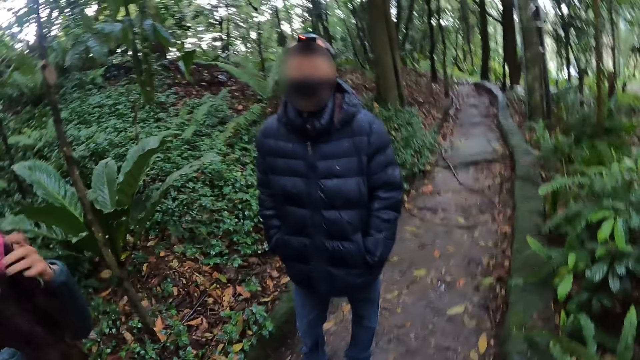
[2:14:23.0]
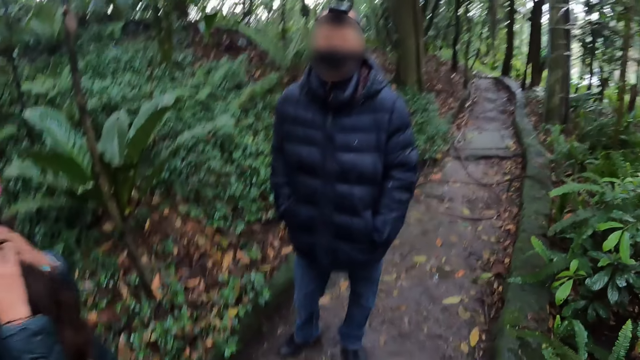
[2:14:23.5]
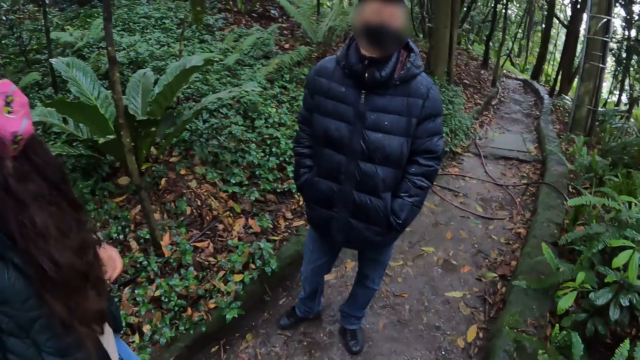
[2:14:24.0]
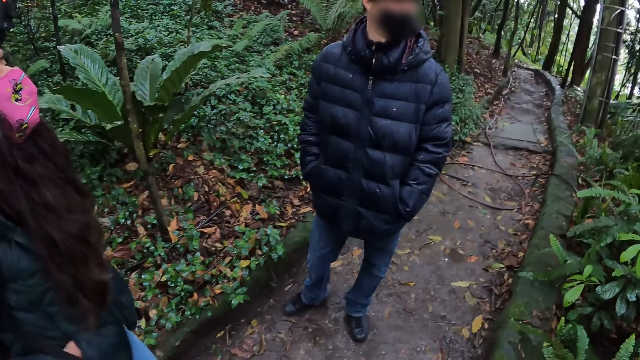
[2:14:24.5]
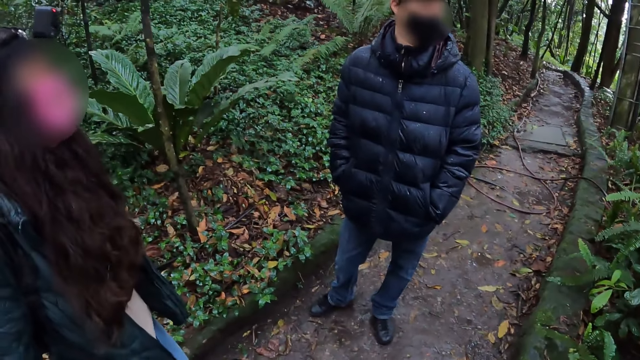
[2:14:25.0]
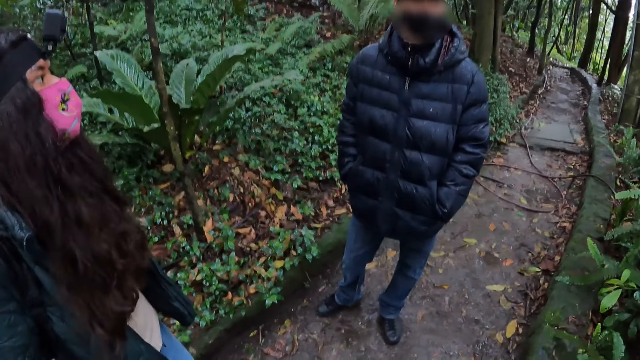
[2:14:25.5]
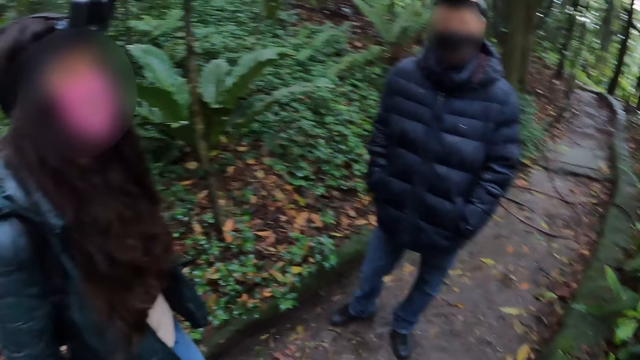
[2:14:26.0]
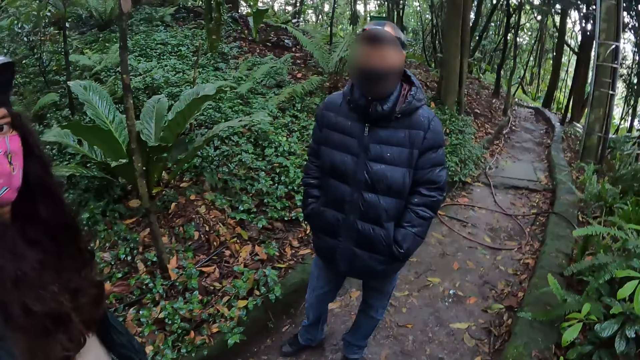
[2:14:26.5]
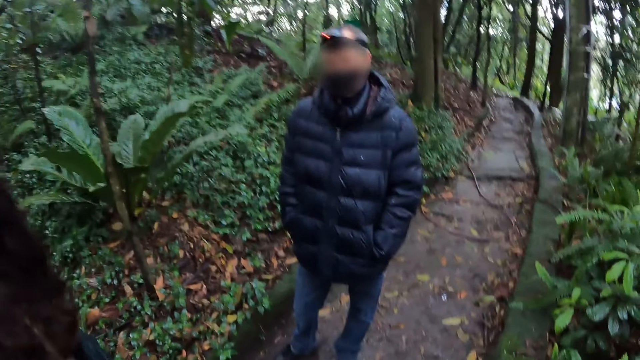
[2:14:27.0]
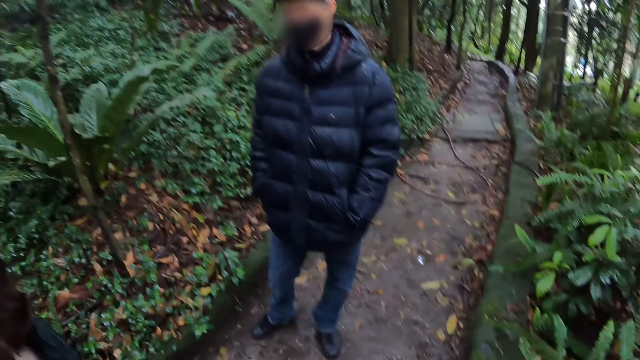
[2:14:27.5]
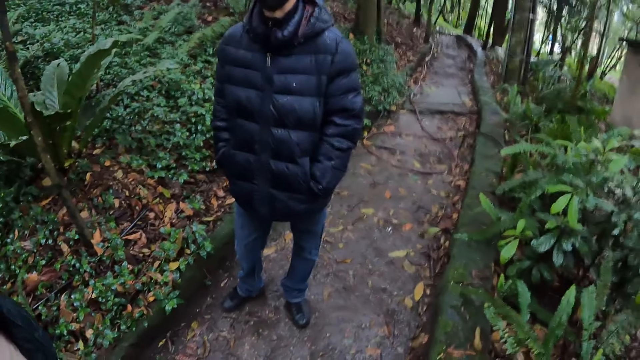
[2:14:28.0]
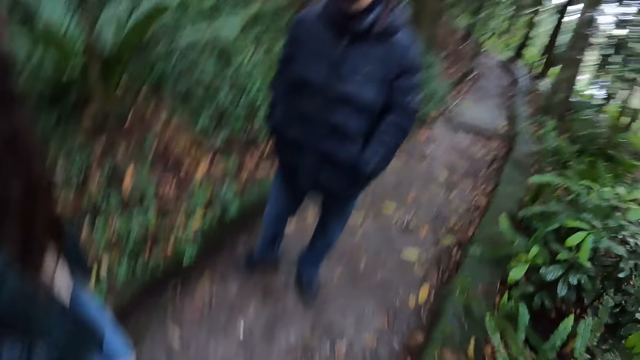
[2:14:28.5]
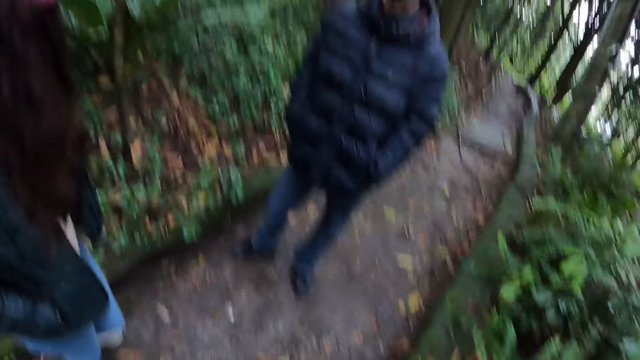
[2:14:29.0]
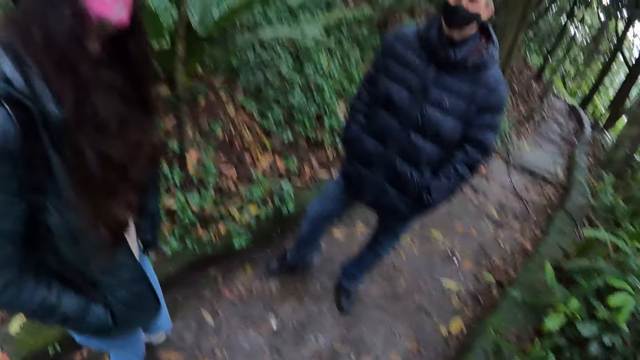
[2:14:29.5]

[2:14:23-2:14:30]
The woman arranges her hair with her hands. The camera wearer interacts with the woman and the man.

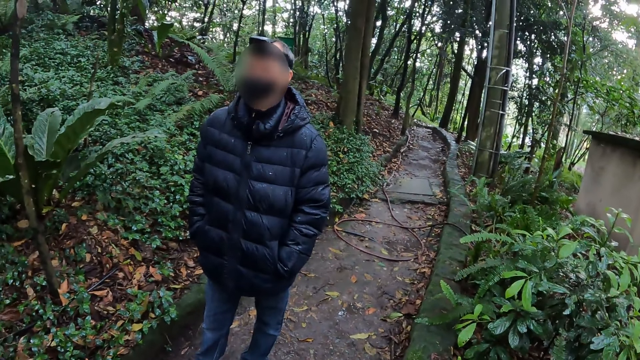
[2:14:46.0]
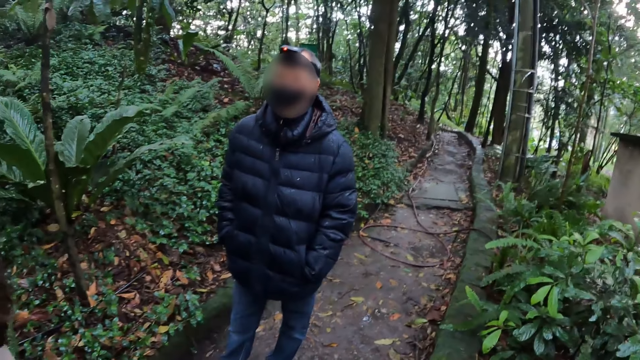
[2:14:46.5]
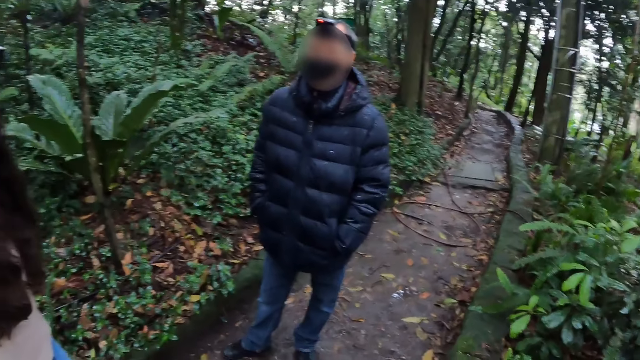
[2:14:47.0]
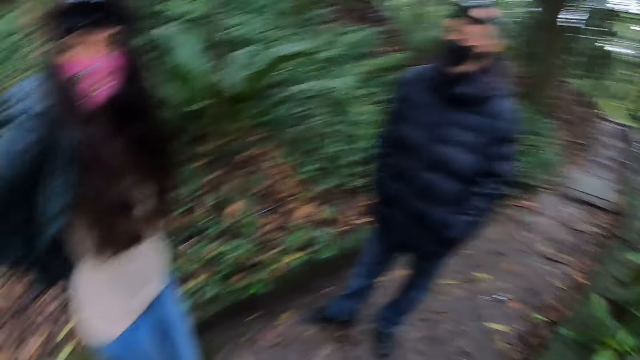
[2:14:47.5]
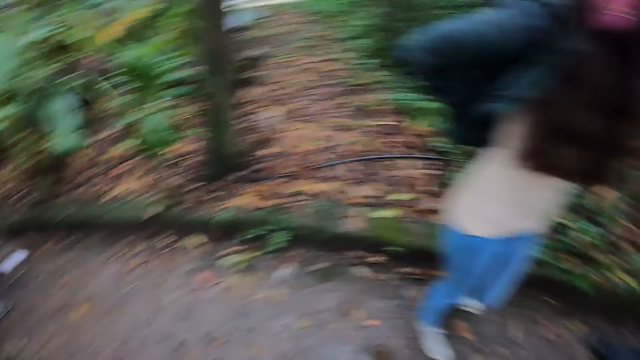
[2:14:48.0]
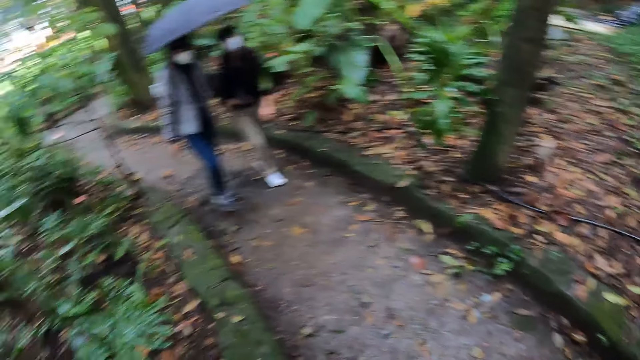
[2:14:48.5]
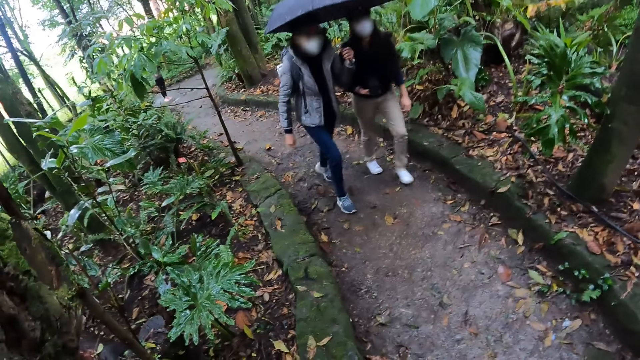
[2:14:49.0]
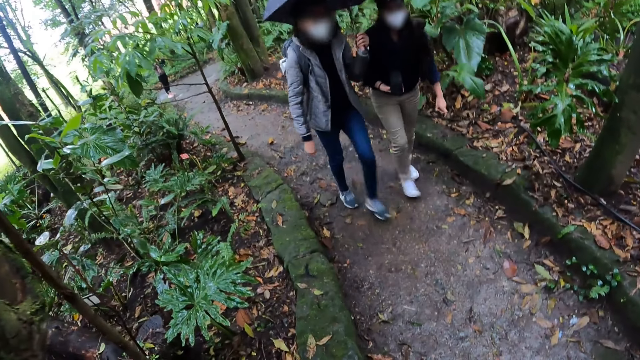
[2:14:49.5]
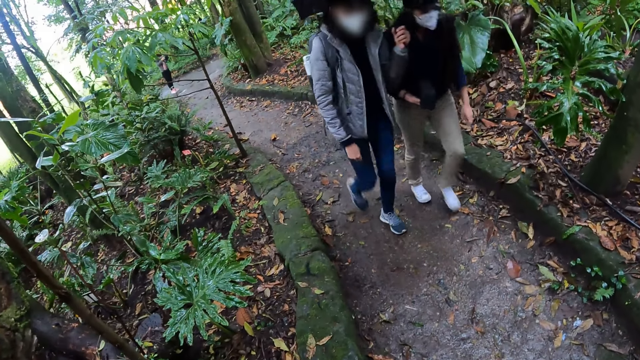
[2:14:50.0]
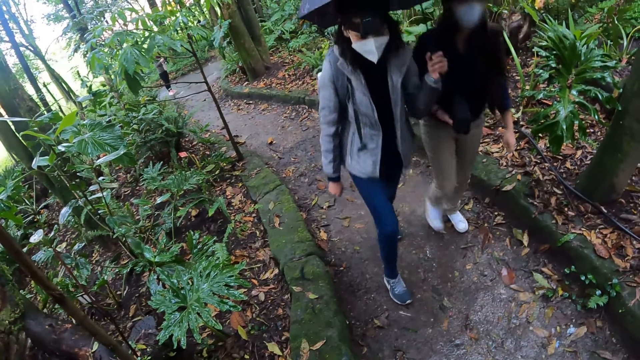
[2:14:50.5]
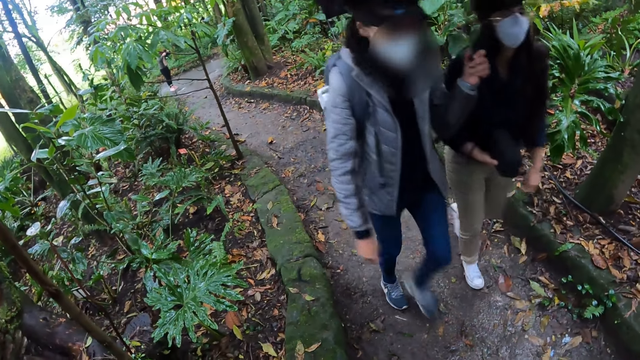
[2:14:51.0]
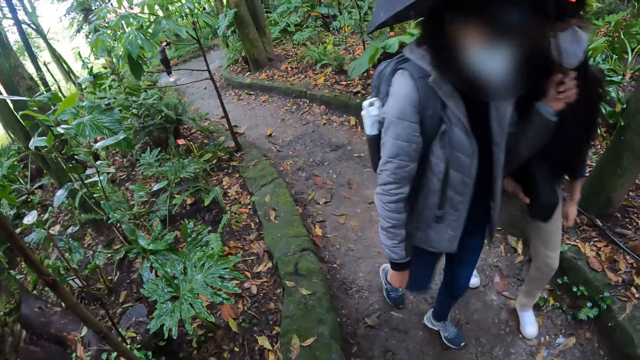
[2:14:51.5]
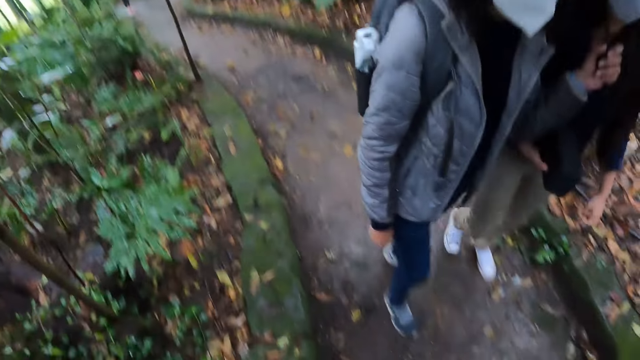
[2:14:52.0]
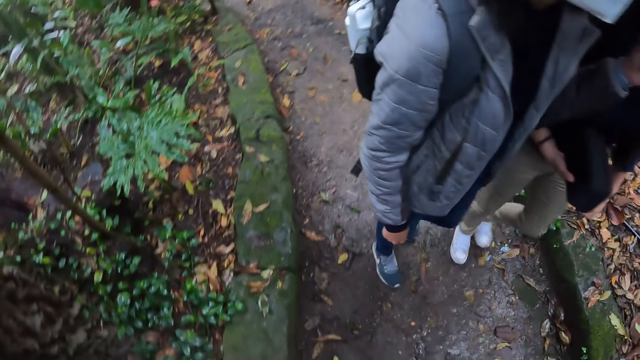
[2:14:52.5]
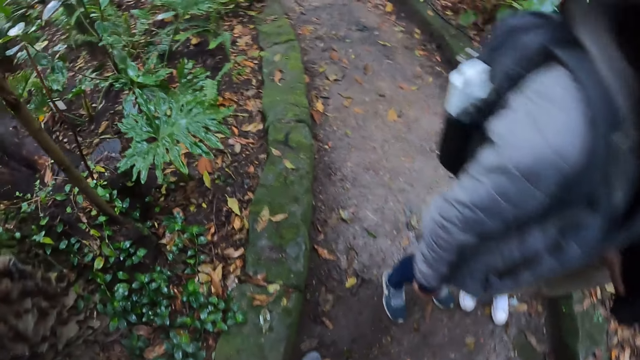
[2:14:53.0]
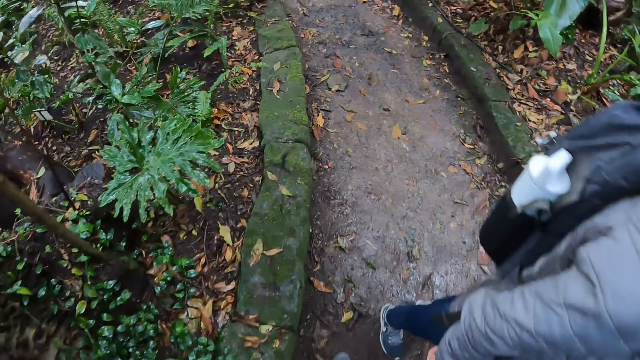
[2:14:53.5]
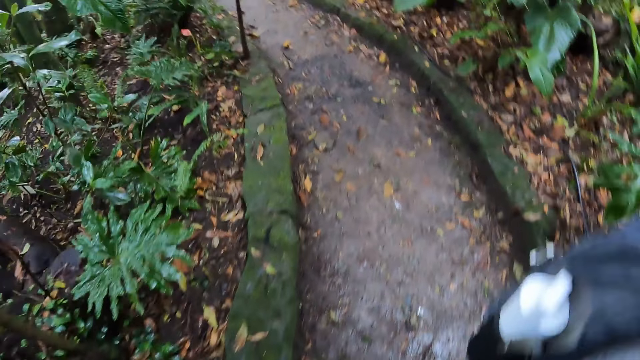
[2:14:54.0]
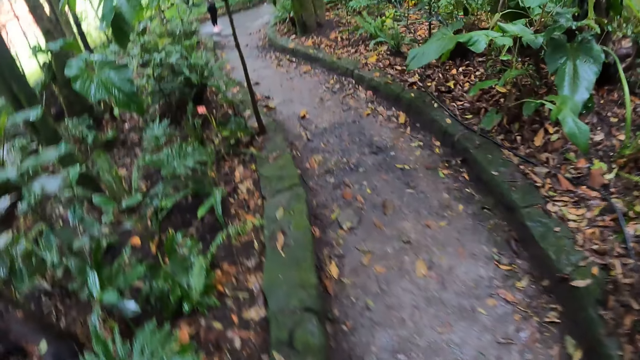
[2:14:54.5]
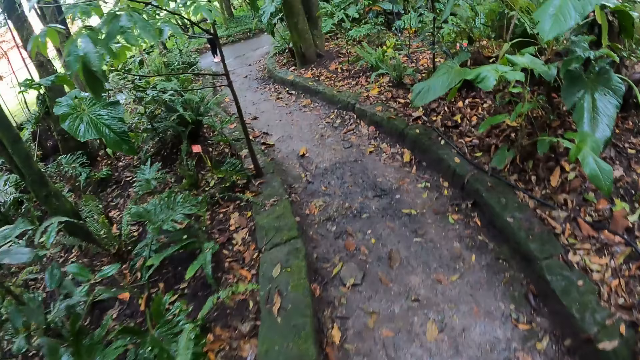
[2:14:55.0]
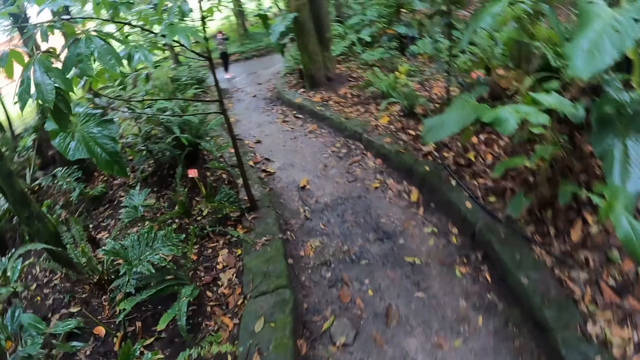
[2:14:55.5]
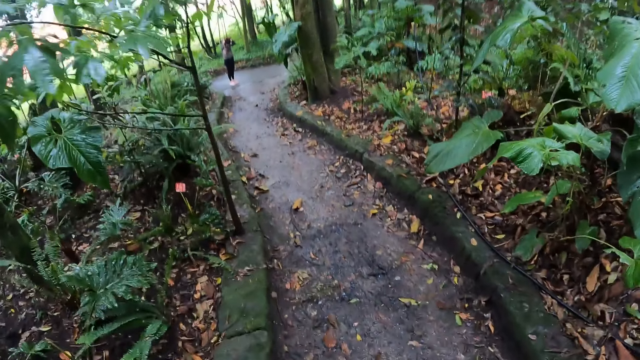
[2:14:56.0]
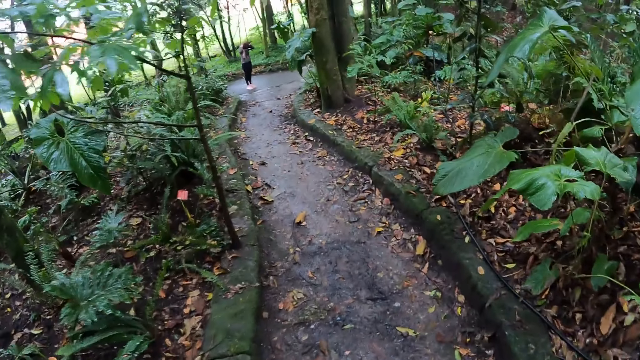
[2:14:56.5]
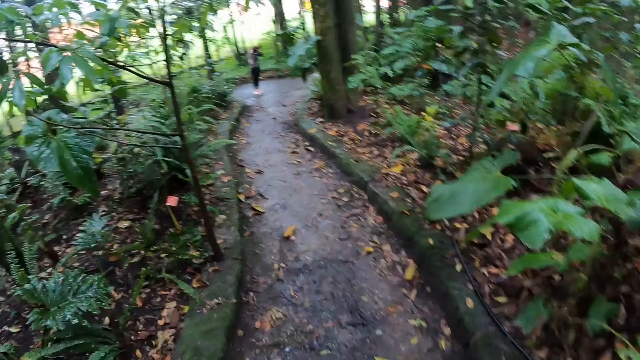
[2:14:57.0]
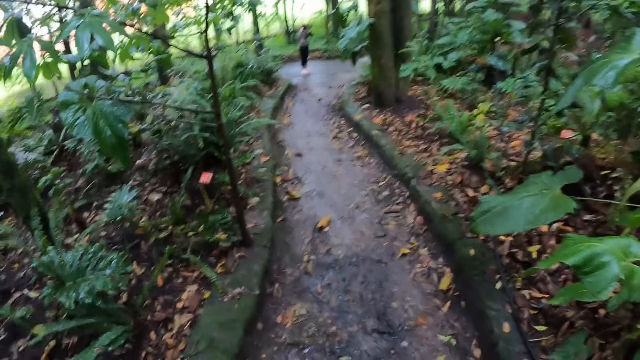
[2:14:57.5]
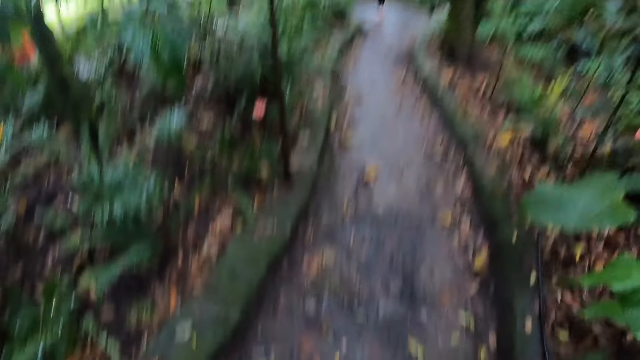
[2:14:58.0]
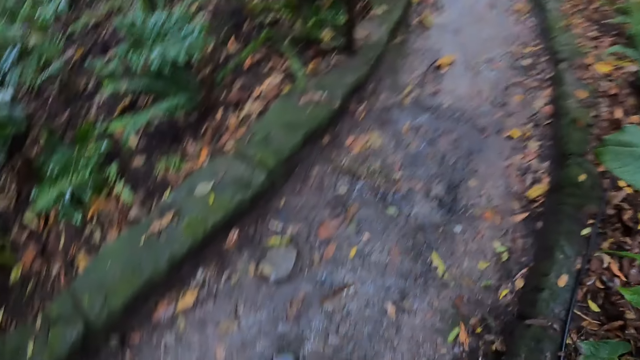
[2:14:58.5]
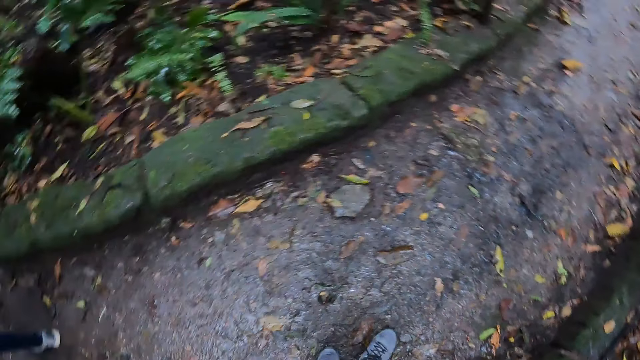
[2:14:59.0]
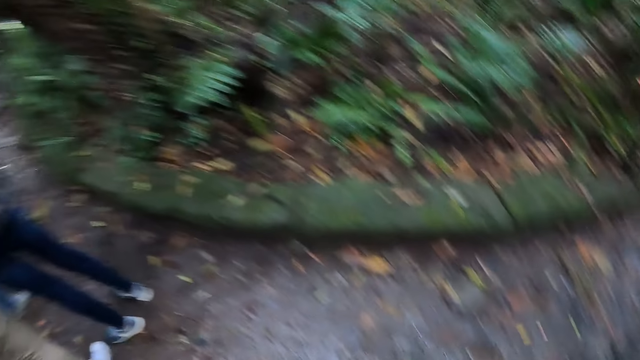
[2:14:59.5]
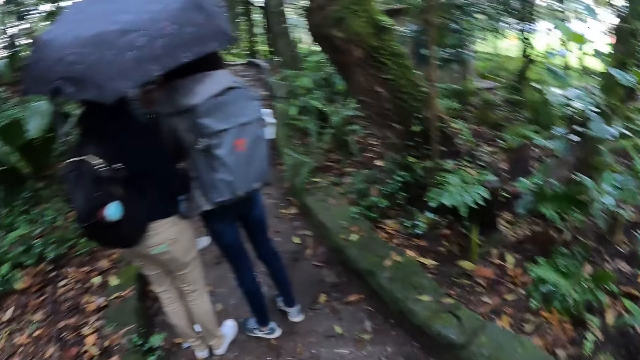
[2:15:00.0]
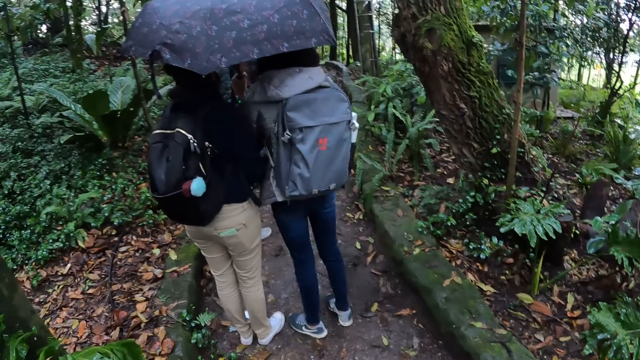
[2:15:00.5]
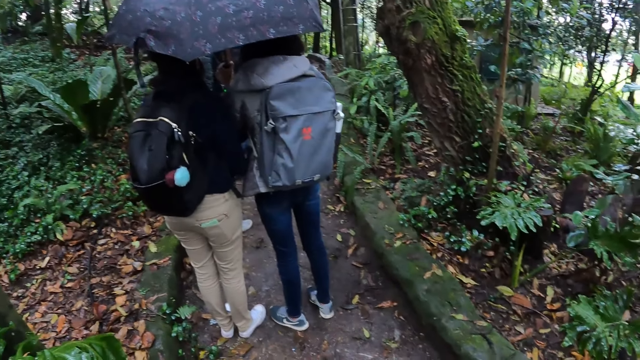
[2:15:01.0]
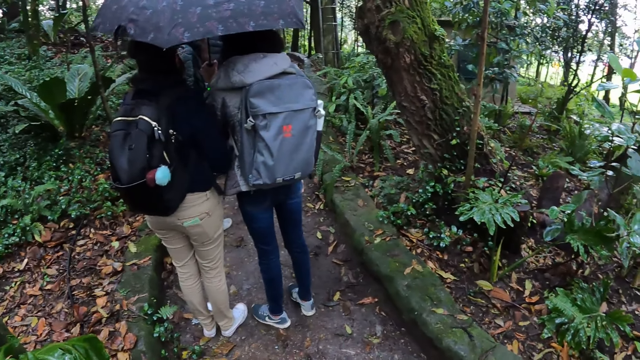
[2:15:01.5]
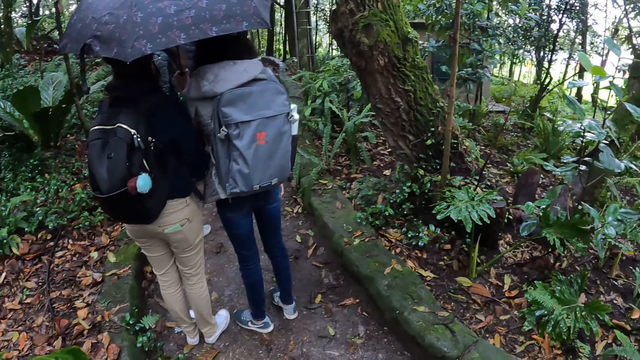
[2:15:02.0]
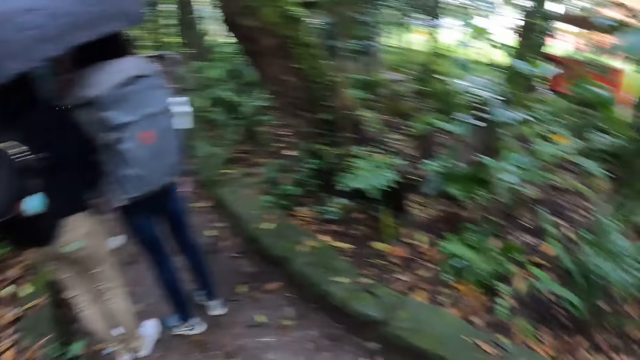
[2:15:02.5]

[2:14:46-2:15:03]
The camera wearer turns around. Another woman and a third woman walk towards the first woman, the man, and the camera wearer. A fourth woman adjusts the camera on her head using both hands.
